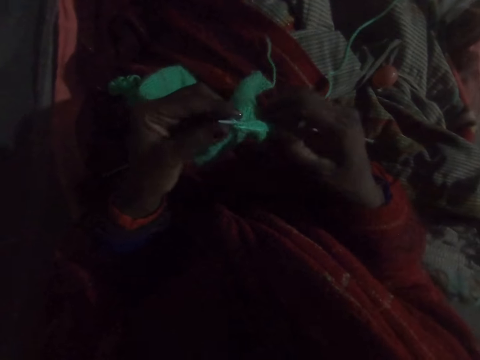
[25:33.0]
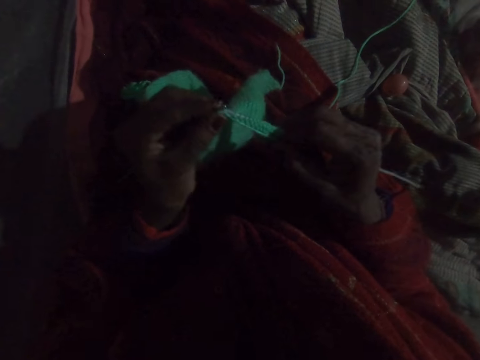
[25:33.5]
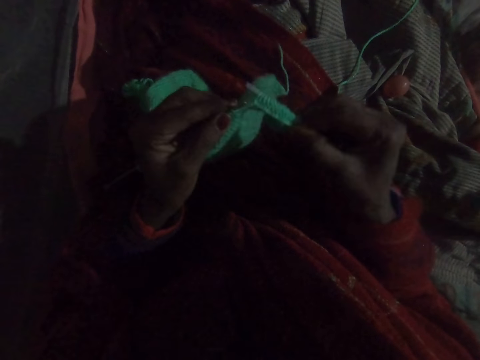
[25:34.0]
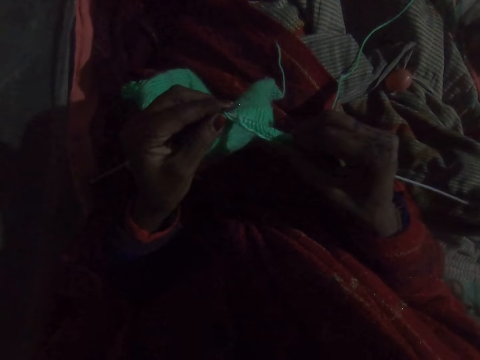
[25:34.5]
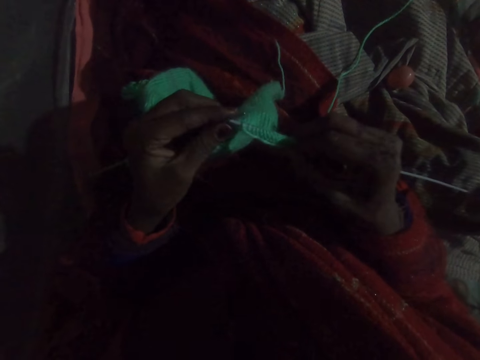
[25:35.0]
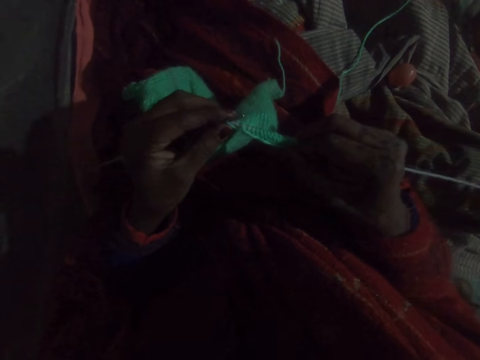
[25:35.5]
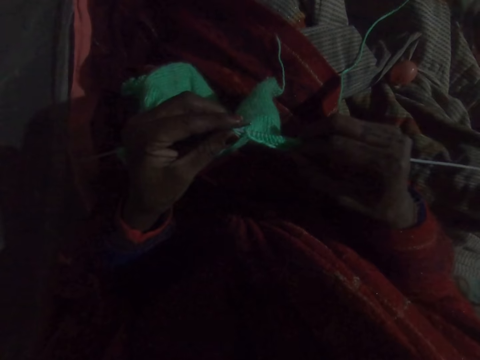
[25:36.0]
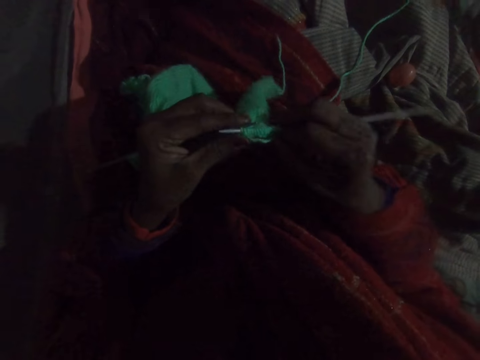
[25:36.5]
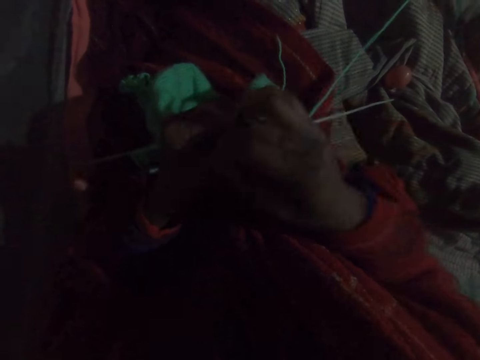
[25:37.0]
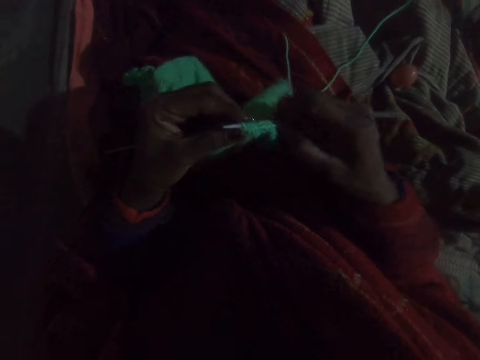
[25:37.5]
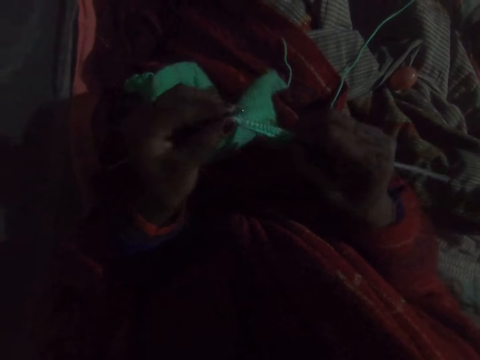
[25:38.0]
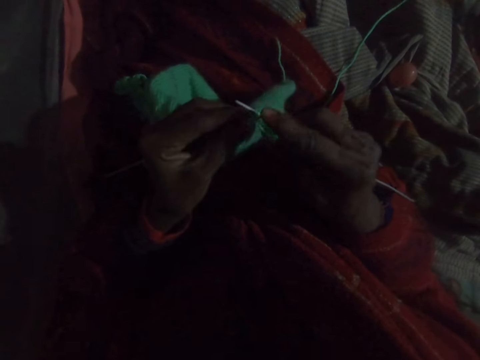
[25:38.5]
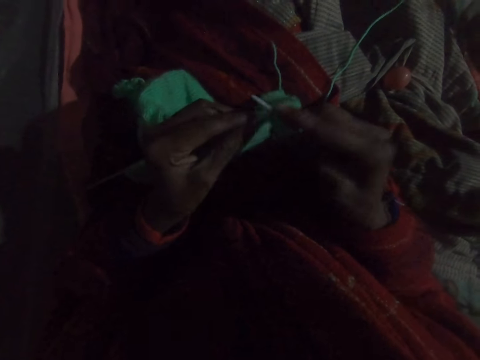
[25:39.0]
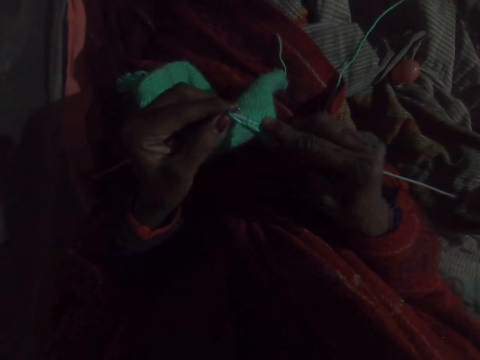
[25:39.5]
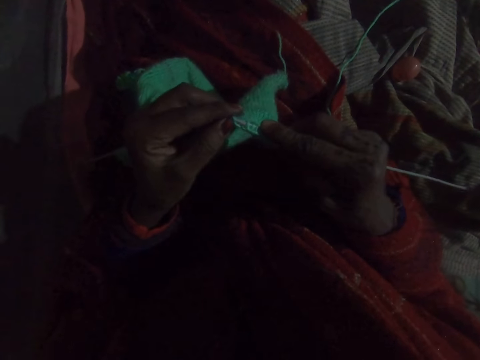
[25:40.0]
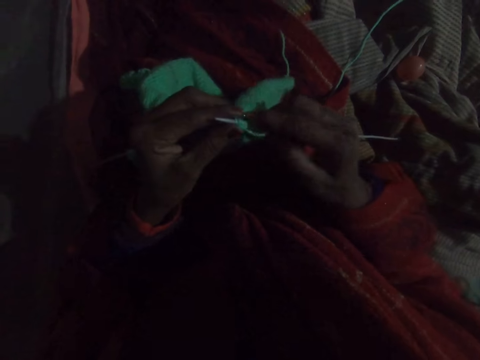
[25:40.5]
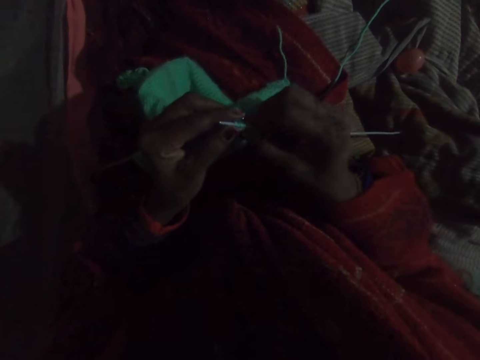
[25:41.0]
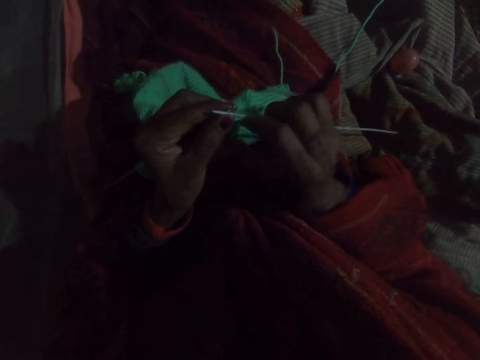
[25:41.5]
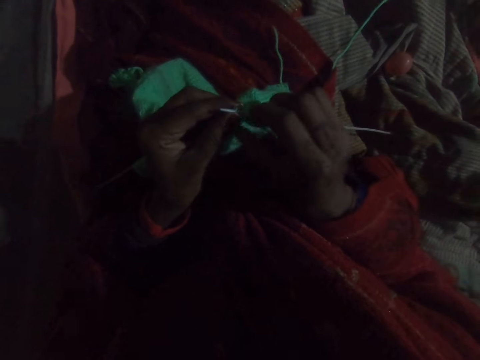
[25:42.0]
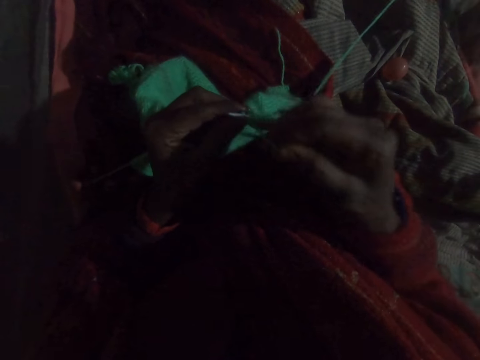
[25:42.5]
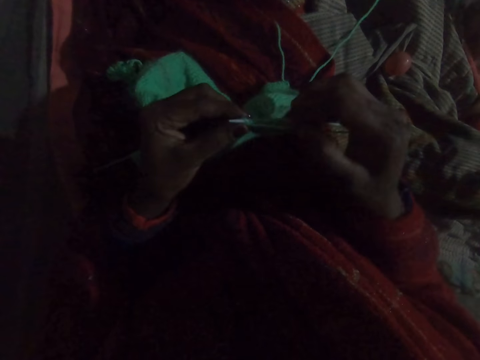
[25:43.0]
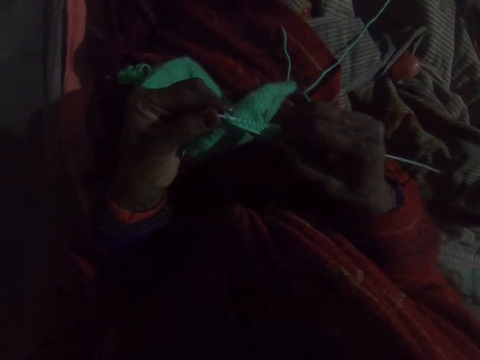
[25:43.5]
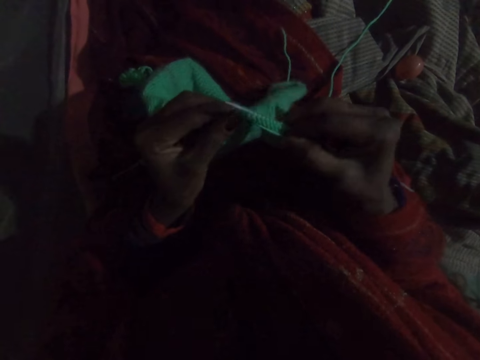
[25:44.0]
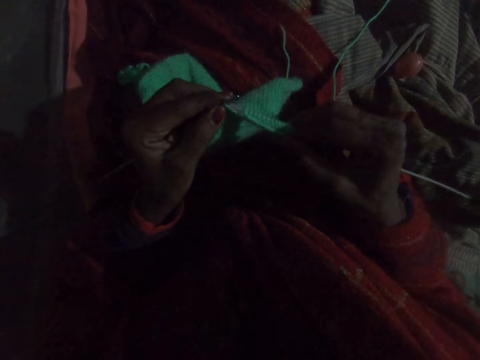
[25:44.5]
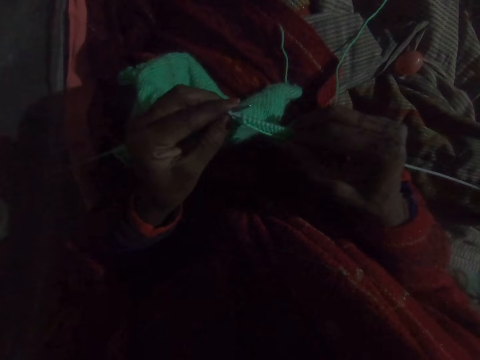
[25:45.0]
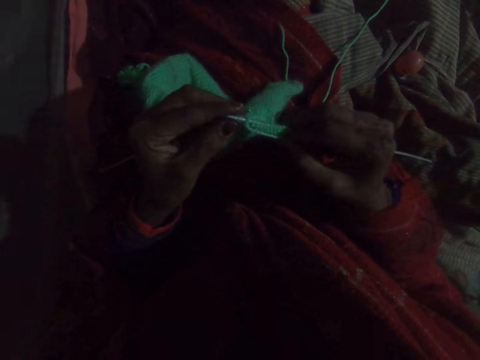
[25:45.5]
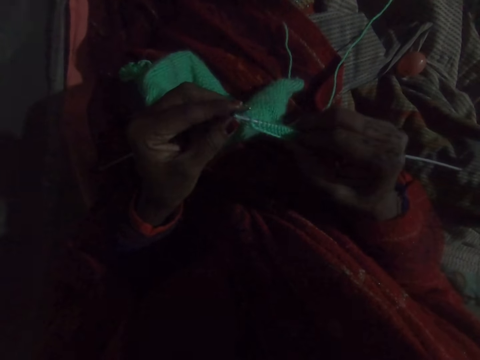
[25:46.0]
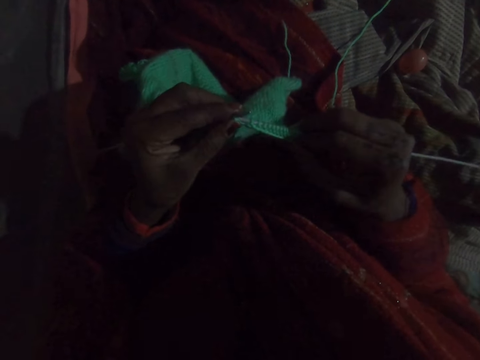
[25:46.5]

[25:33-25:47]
The camera wearer takes a round thread. They knit a woolen cloth. They take the round thread. They knit the woolen cloth. They take the round thread. They knit the woolen cloth.

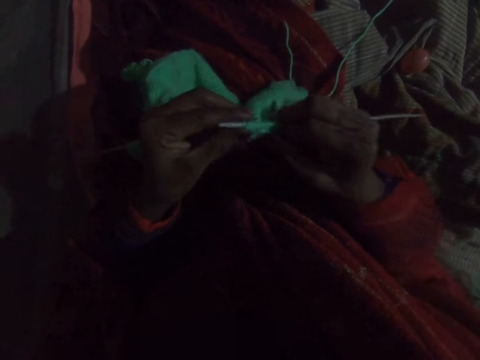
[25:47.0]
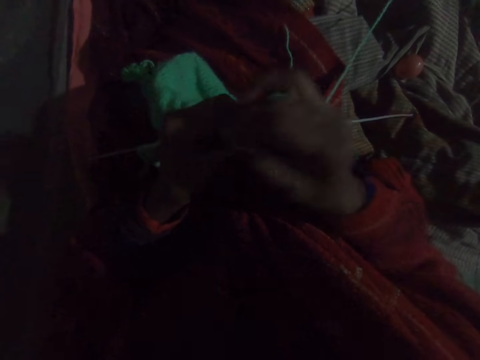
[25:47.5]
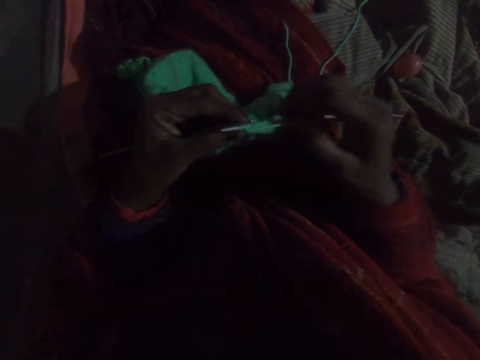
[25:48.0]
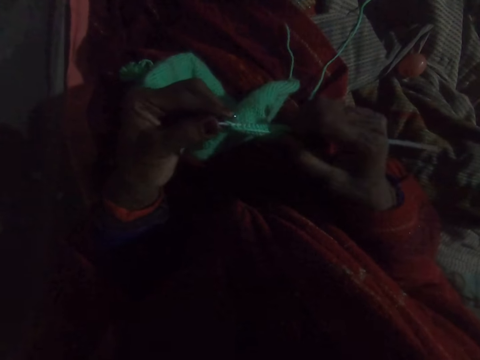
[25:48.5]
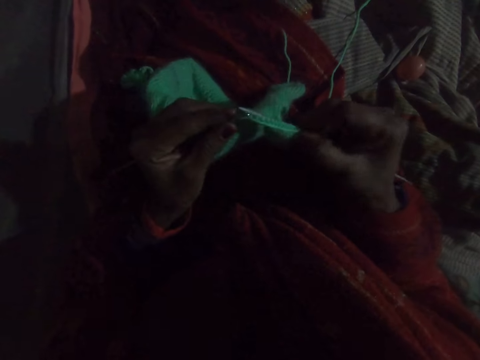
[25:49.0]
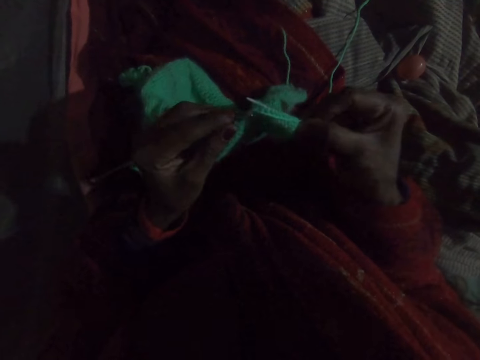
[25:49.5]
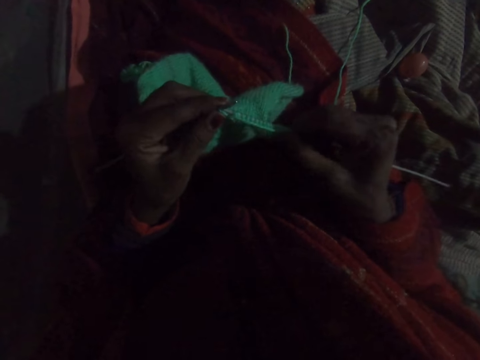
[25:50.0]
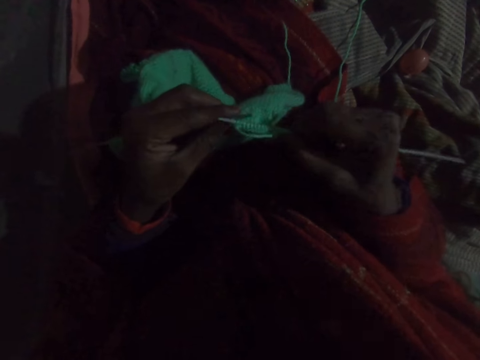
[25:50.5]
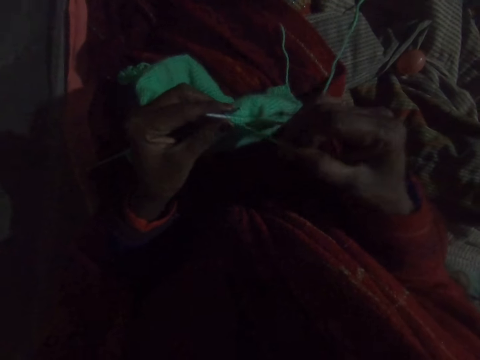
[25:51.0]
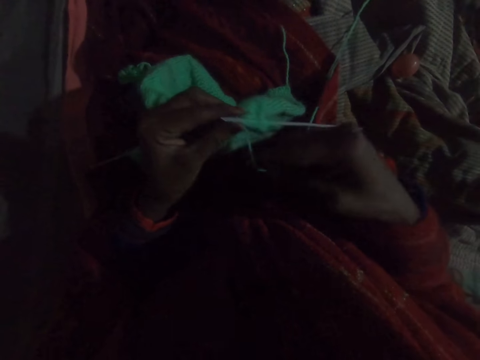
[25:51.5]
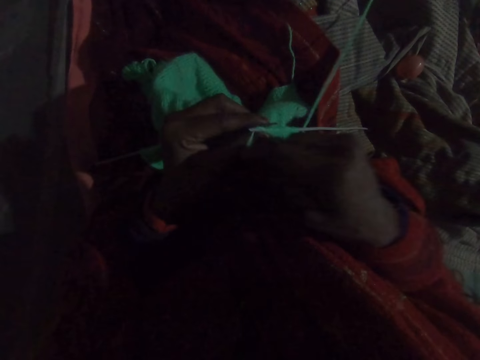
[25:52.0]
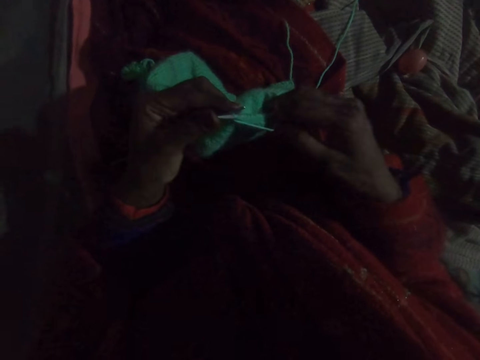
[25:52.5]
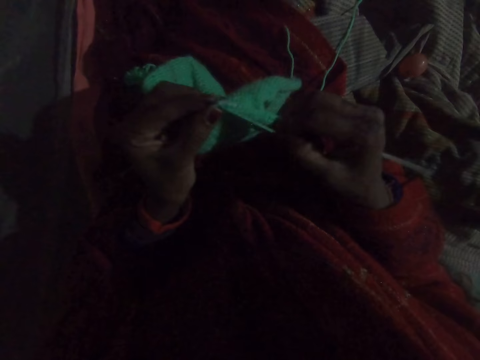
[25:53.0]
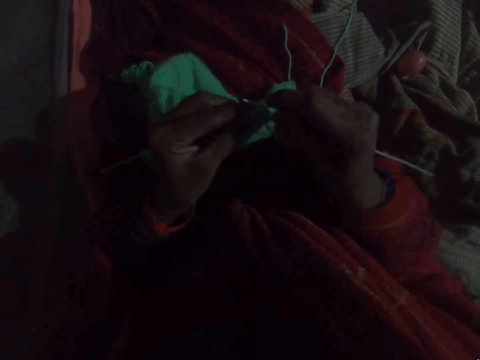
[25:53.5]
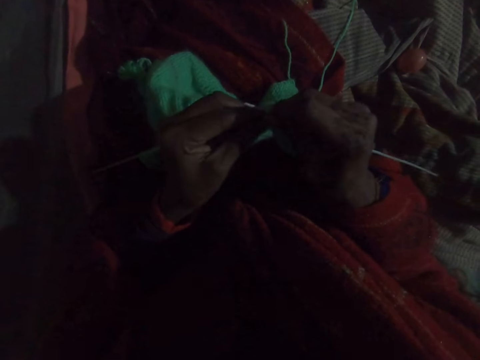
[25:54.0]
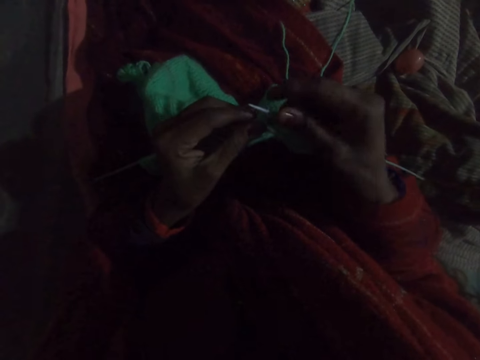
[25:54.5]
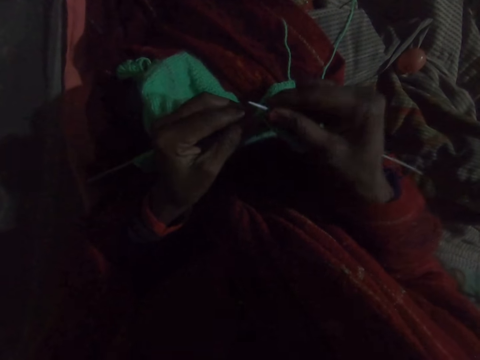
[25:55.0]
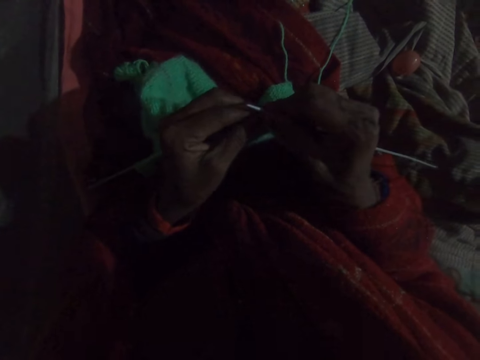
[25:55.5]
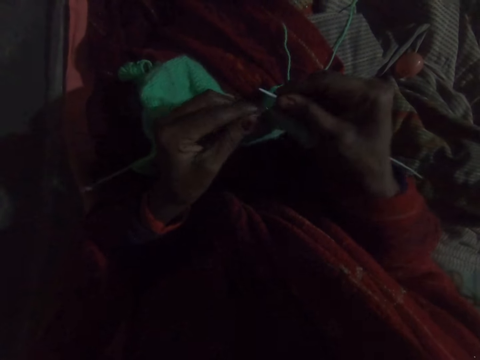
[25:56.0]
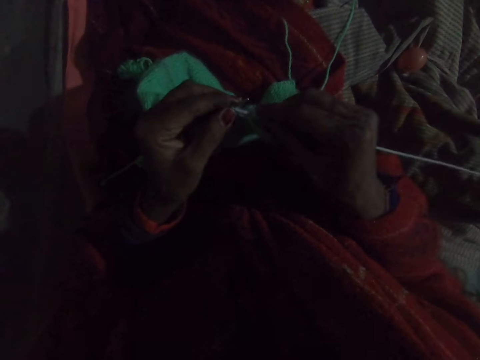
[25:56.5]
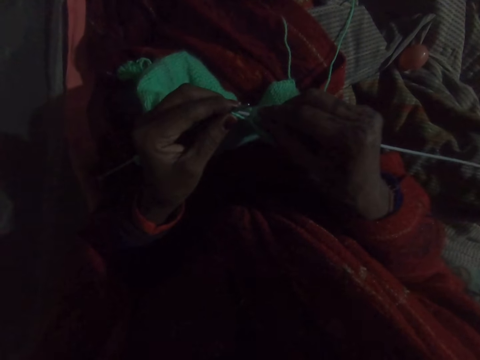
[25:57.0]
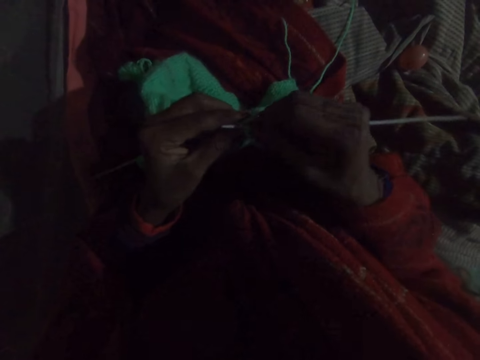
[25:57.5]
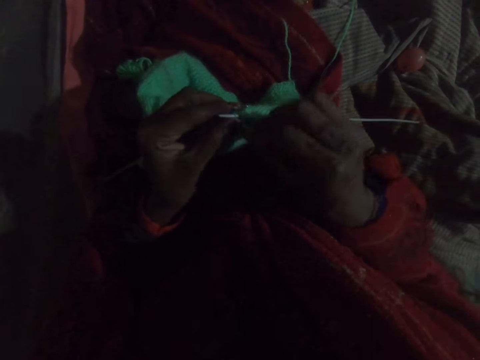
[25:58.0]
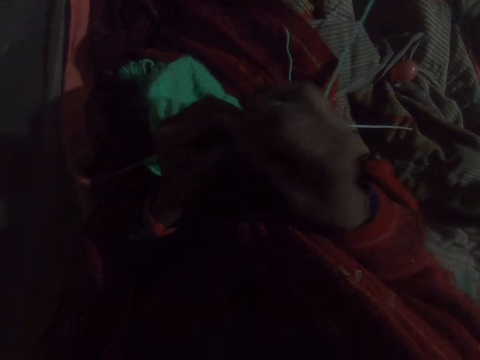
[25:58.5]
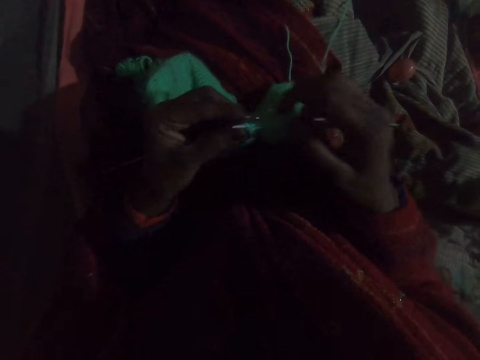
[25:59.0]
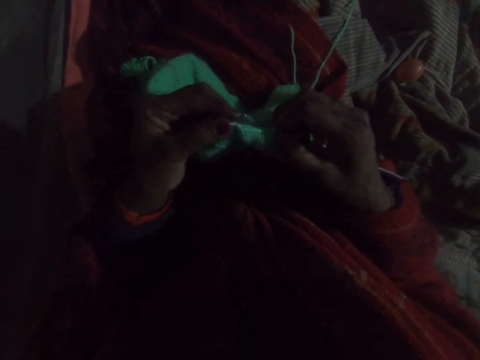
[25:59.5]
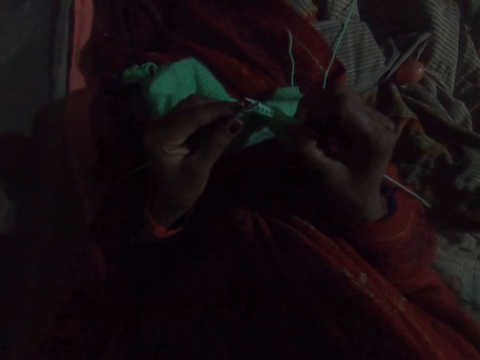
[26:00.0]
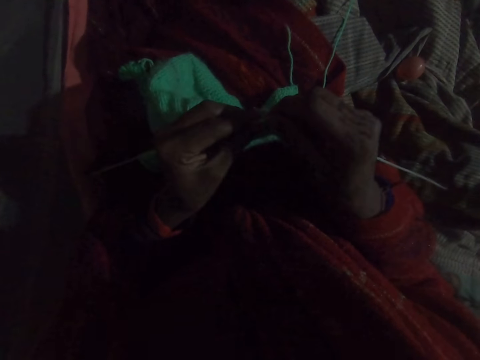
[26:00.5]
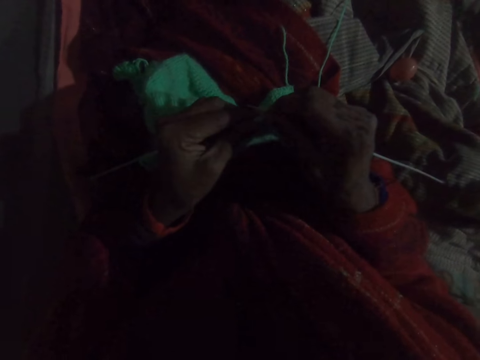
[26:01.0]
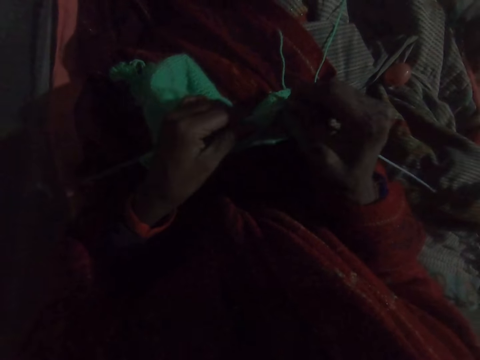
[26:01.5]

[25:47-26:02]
The camera wearer takes a round thread. They knit a woolen cloth. They take the round thread. They knit the woolen cloth. They take the round thread. They knit the woolen cloth.
